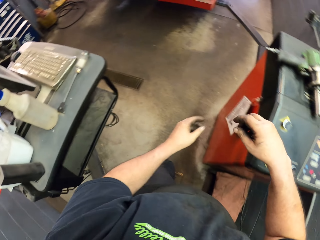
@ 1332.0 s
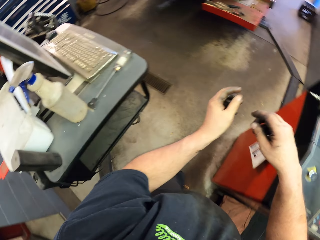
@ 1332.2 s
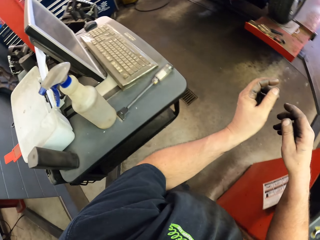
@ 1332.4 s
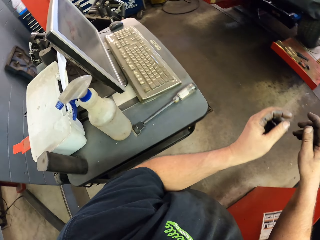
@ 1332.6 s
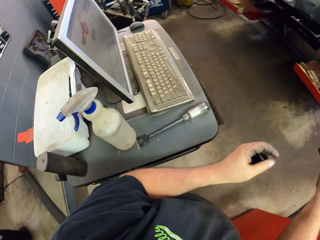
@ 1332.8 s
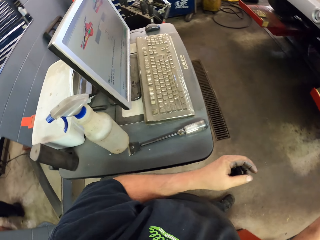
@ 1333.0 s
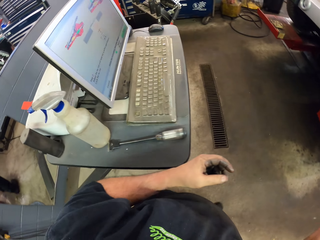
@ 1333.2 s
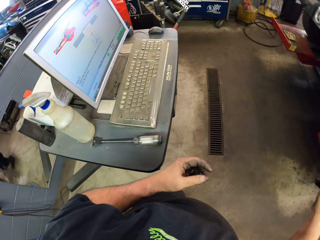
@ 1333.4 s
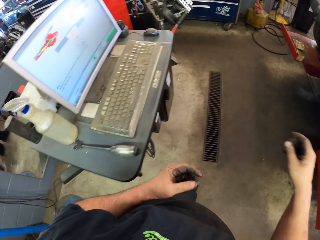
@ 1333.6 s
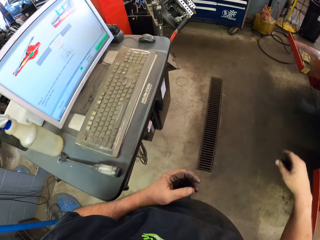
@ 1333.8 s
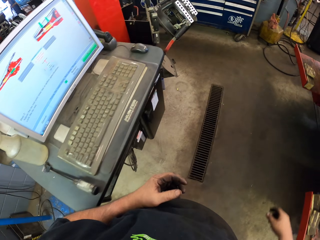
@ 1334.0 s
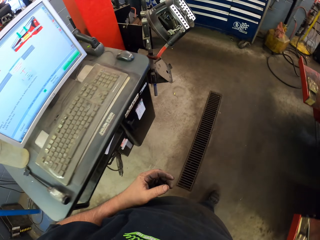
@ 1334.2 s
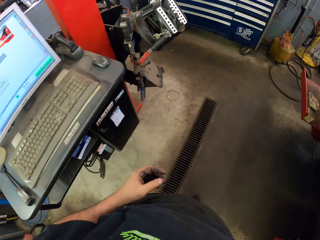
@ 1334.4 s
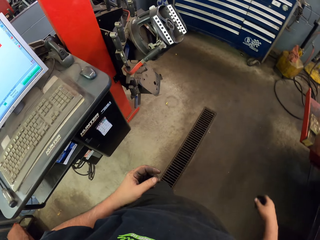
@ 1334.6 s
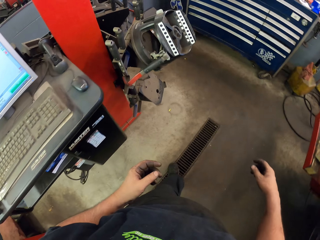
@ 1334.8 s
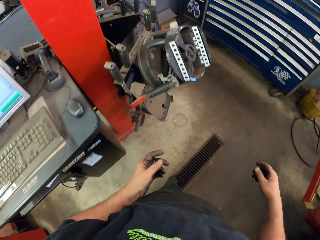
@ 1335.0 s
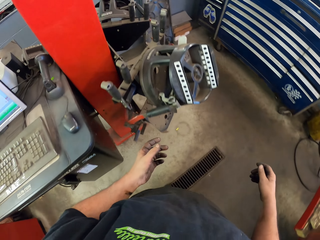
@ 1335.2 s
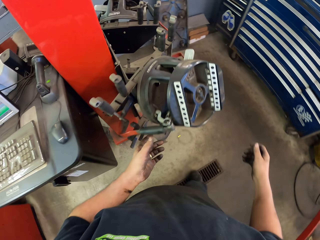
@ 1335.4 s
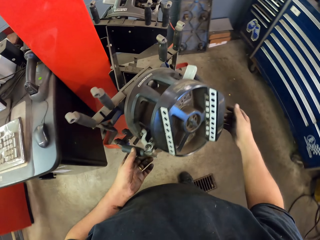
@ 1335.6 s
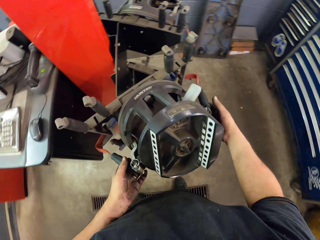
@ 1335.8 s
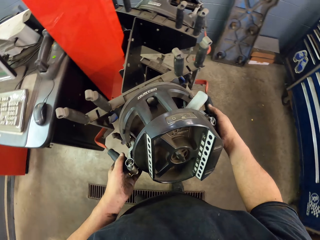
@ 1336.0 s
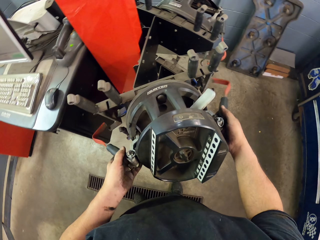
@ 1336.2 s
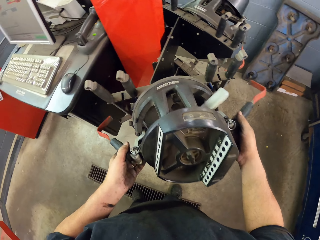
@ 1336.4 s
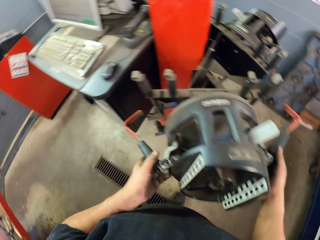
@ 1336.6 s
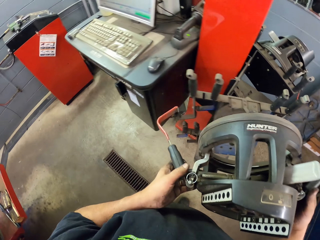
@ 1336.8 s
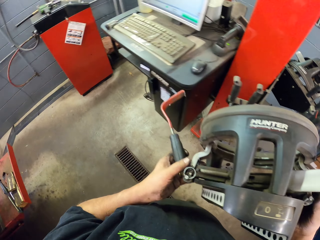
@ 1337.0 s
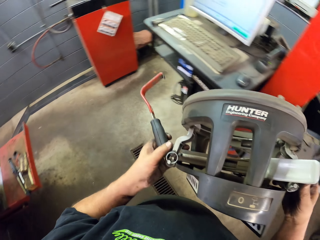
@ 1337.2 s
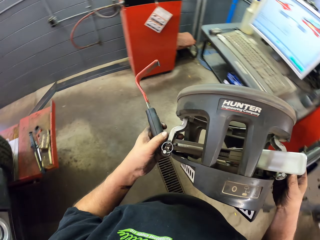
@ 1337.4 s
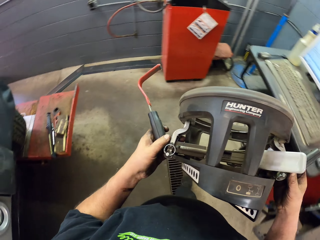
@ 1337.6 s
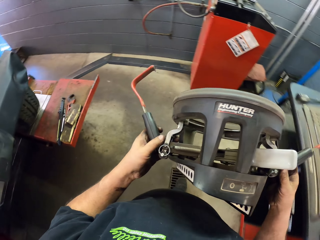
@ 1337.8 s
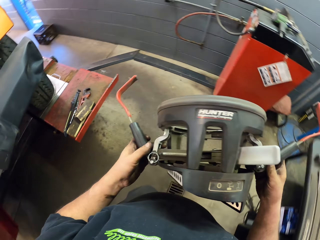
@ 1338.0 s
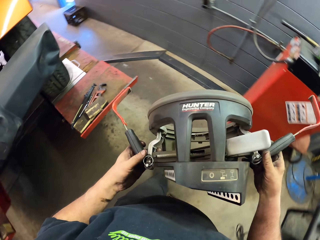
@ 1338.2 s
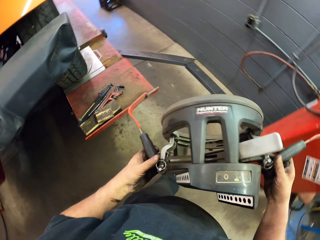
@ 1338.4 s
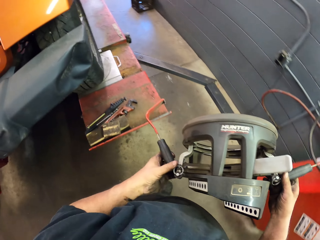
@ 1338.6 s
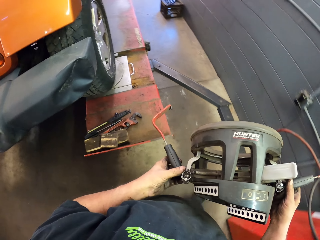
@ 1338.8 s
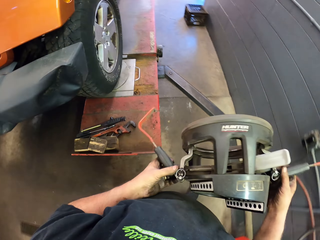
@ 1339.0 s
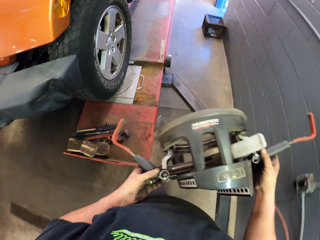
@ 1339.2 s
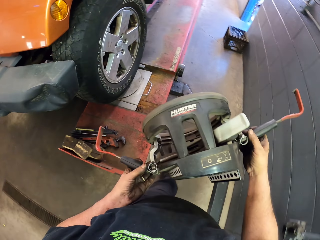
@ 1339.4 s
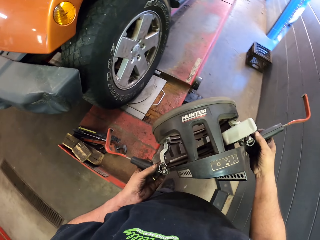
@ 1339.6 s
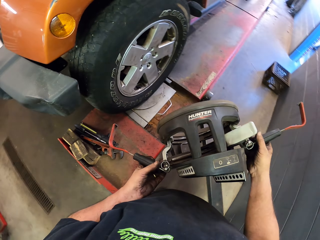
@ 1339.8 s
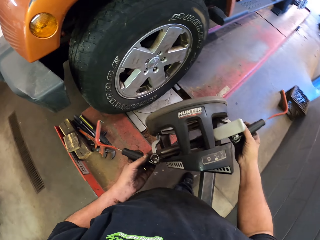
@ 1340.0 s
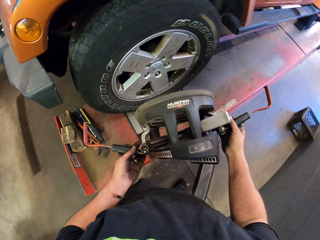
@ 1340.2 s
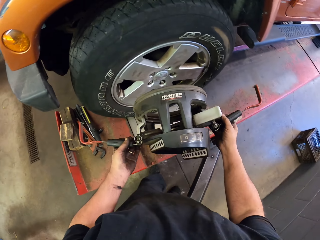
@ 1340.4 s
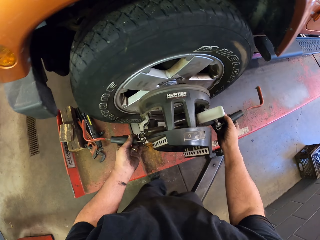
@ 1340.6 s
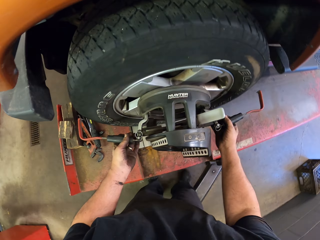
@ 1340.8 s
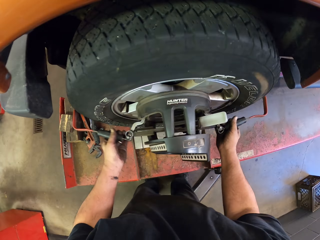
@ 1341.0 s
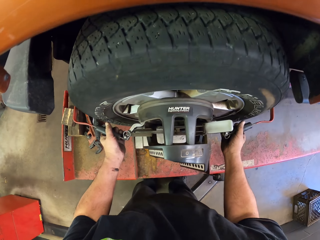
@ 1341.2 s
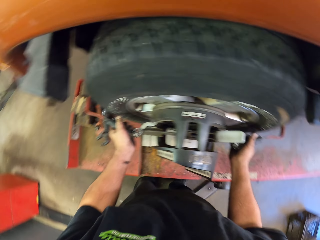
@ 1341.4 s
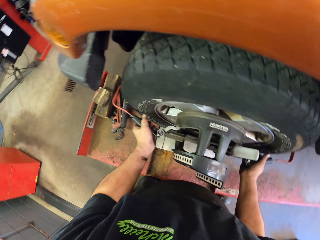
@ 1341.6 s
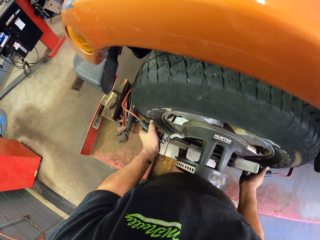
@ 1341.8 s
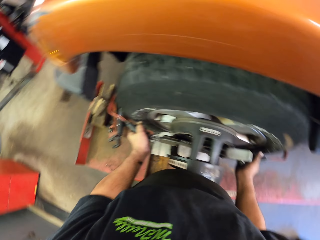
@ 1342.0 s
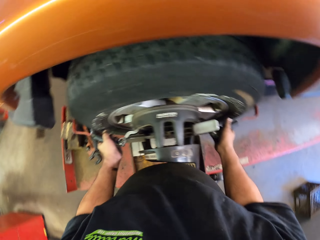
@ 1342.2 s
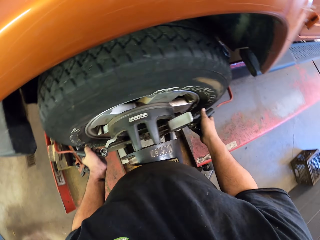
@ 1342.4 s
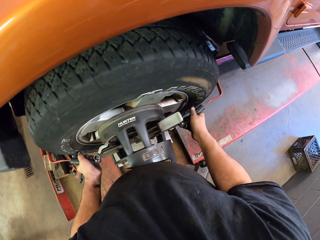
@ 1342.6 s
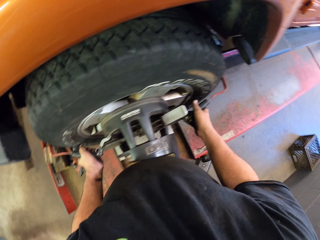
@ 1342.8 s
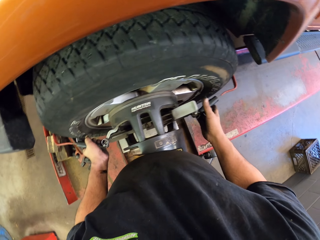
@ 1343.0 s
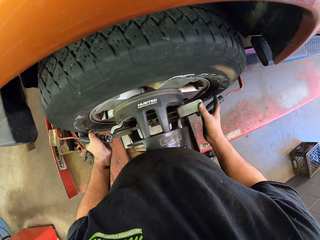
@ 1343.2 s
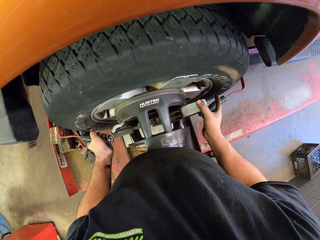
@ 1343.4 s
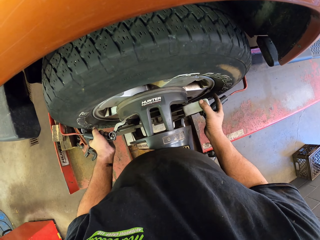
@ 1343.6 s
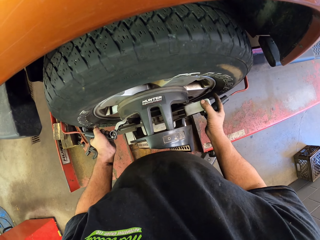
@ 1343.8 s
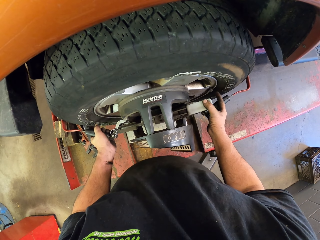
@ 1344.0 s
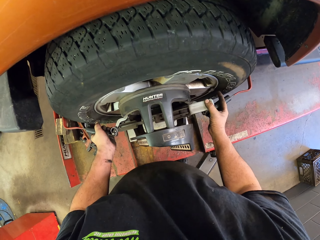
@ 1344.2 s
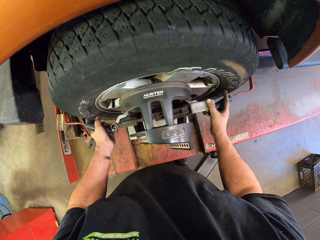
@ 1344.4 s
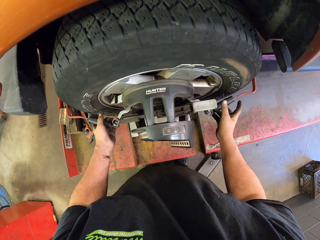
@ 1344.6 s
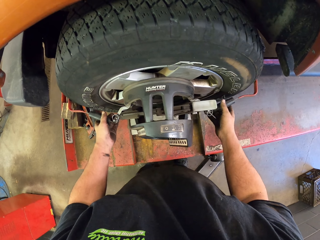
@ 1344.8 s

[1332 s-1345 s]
The camera wearer walks around the garage. They take the wheel hub spare part. They walk around the garage. They put the wheel hub spare part on the wheel.

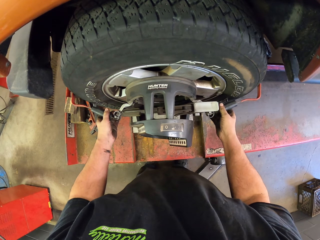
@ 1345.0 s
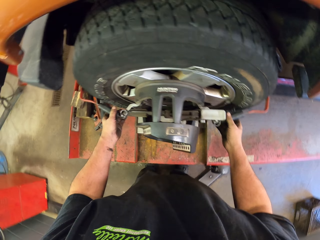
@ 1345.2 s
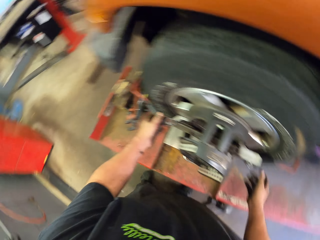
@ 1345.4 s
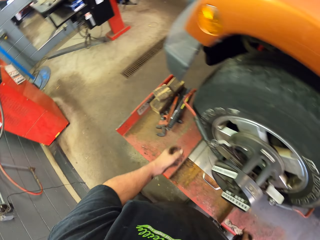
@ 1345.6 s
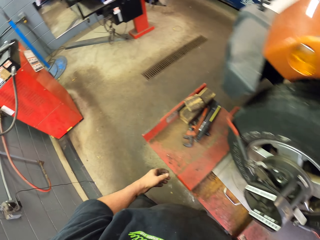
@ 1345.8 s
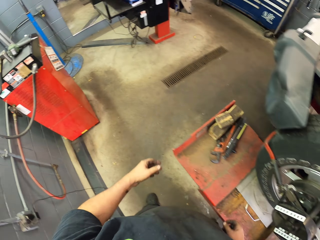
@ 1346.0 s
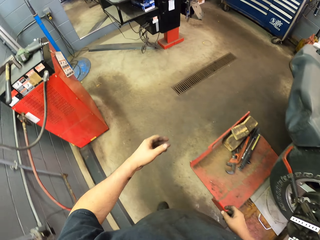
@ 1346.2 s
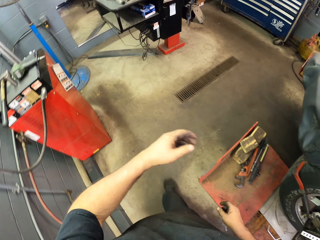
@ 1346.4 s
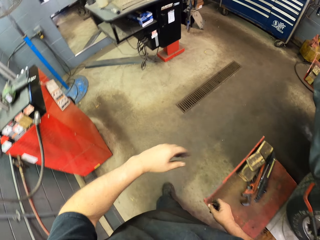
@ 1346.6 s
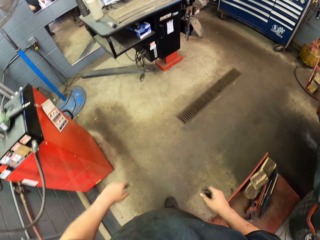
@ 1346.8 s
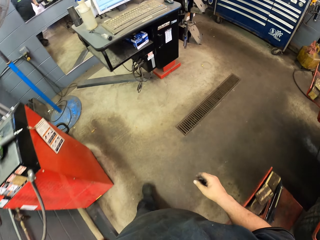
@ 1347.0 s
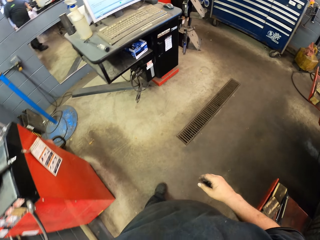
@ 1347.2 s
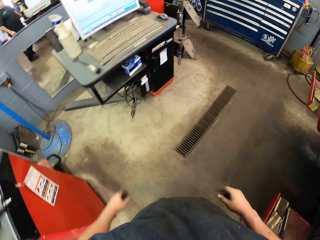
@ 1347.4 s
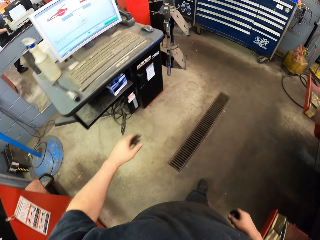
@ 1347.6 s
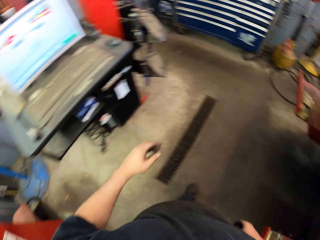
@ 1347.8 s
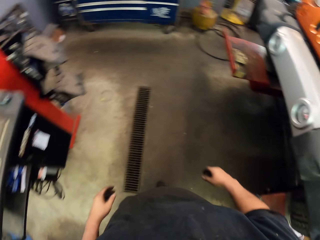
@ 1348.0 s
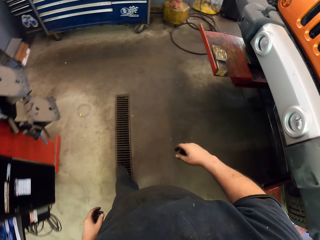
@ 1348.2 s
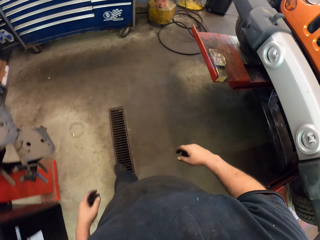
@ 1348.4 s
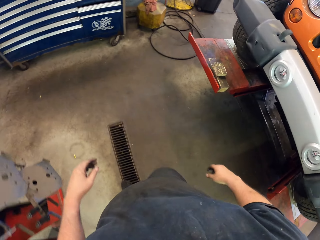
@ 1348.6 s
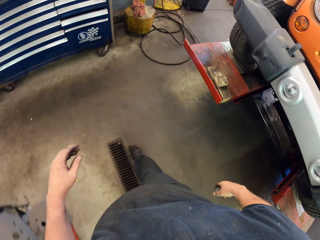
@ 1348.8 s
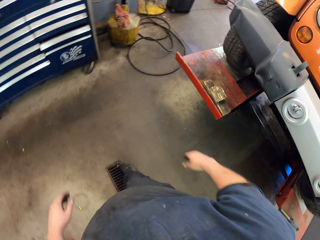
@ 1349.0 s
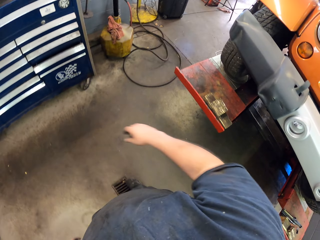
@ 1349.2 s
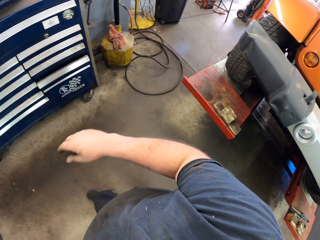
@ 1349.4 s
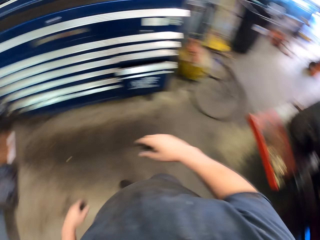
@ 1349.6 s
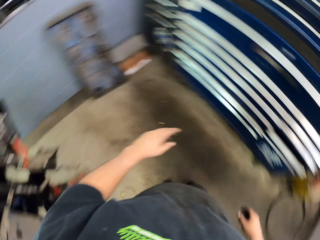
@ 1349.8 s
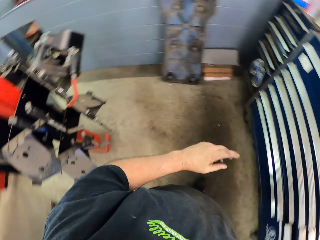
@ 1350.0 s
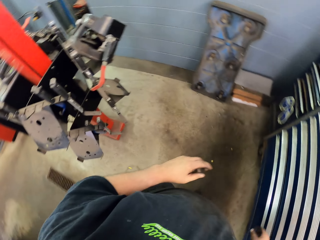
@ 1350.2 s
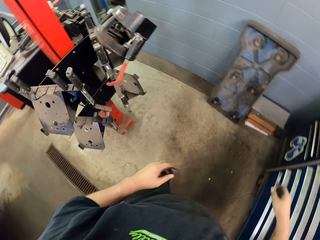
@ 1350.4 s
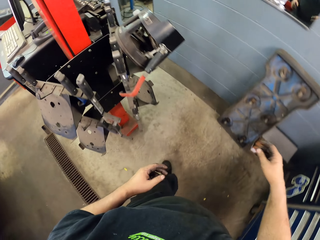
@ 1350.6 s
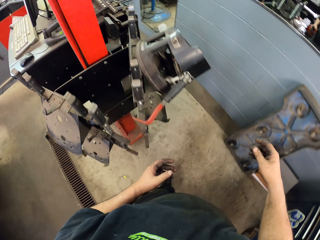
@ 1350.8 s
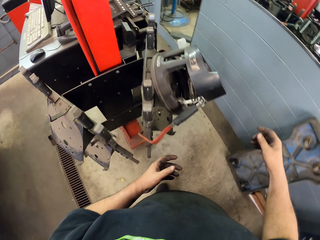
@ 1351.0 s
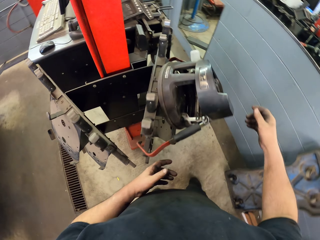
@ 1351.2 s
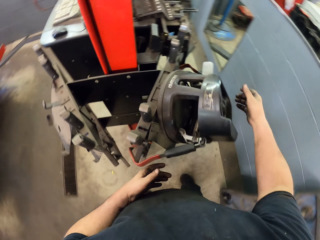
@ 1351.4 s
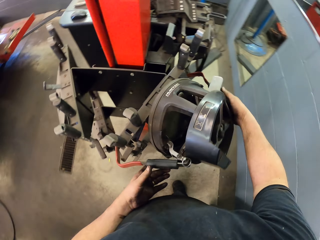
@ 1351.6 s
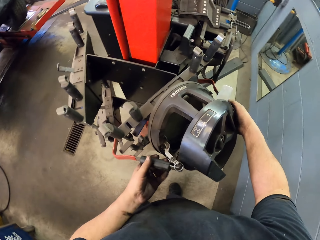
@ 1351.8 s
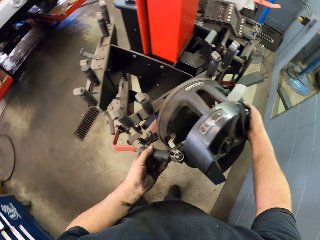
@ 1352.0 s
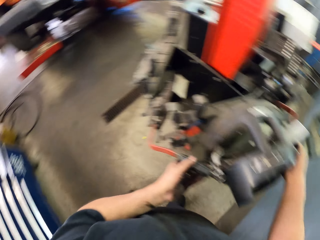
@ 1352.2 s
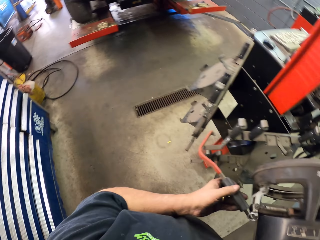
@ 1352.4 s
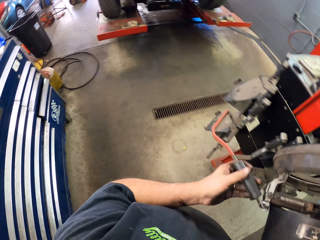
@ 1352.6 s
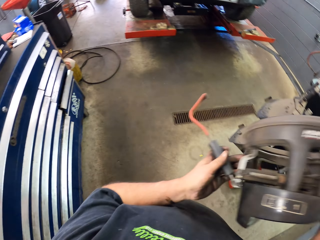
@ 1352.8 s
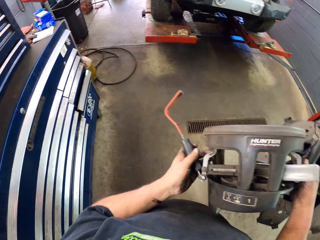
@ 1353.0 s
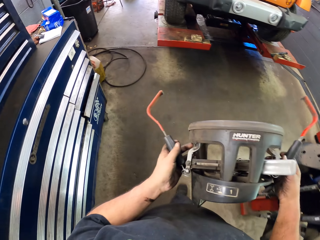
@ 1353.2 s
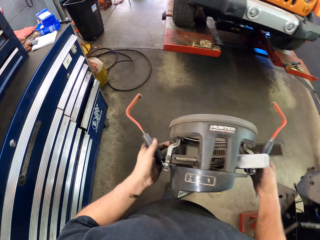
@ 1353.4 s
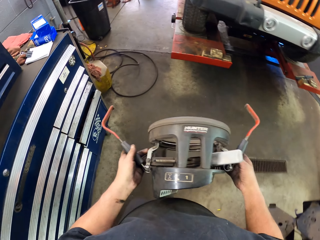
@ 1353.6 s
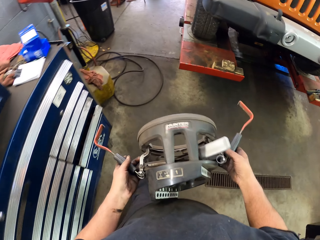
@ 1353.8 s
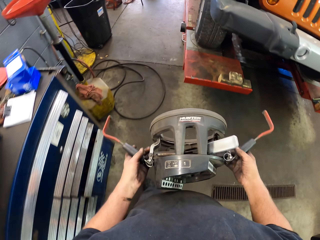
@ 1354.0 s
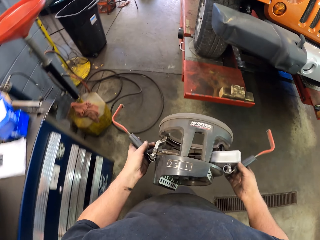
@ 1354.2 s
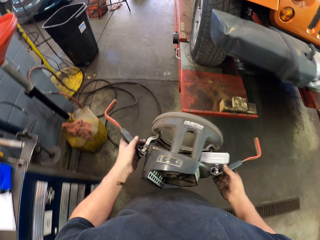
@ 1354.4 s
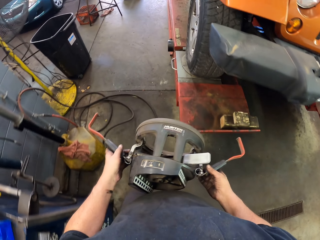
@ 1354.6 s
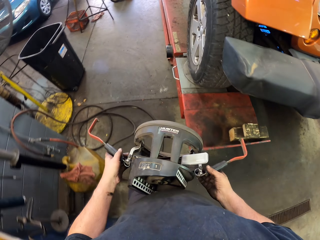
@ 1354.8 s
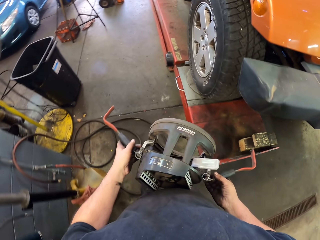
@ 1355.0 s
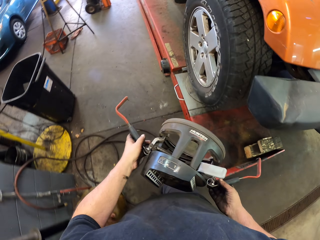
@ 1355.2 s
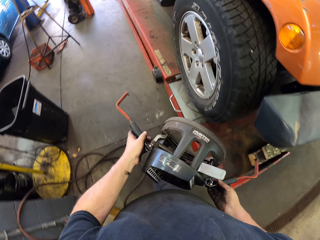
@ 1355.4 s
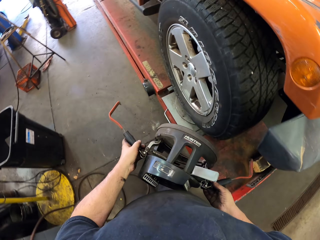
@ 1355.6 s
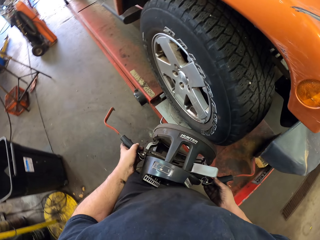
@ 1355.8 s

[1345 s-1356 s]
The camera wearer walks around the garage. They take the wheel hub spare part. They put something on the tyre. They walk around the garage.
